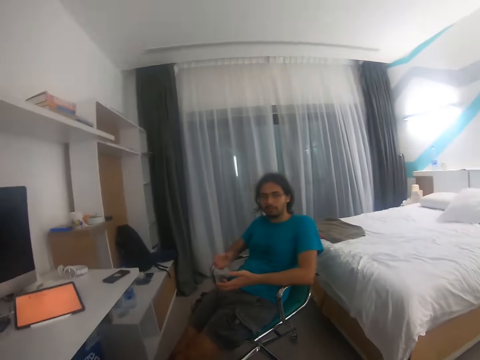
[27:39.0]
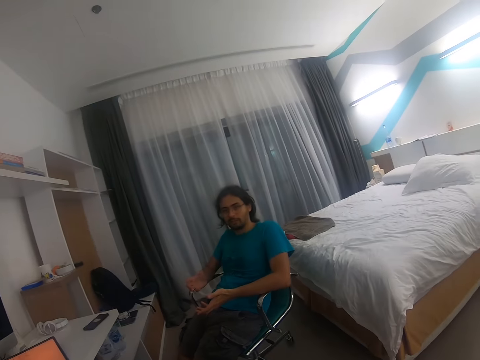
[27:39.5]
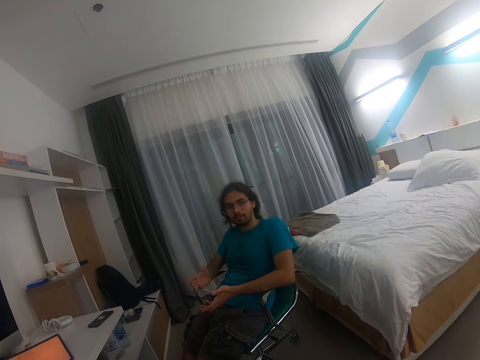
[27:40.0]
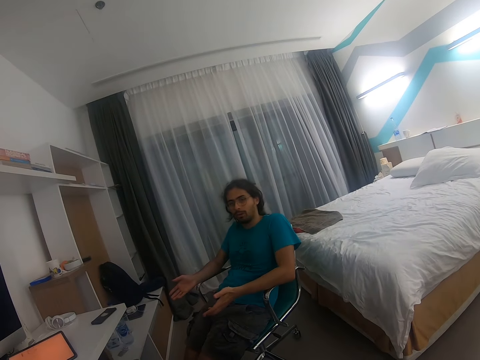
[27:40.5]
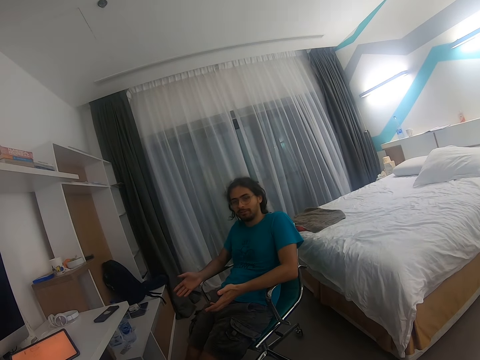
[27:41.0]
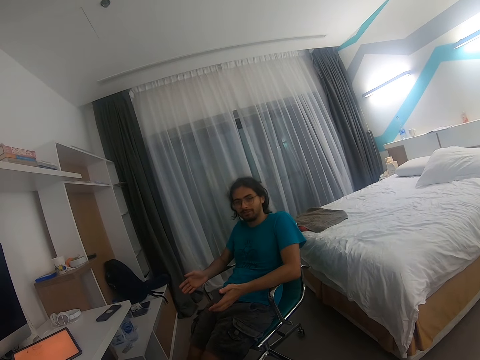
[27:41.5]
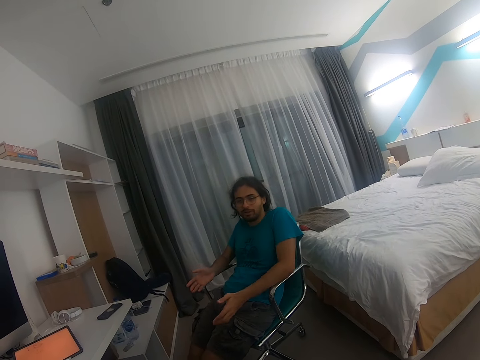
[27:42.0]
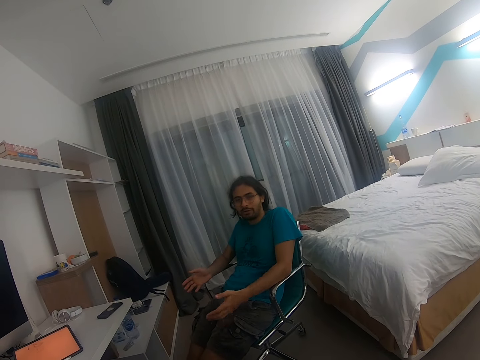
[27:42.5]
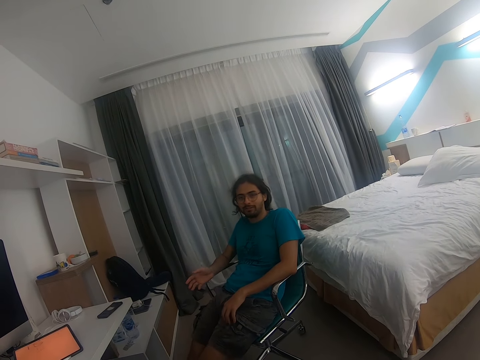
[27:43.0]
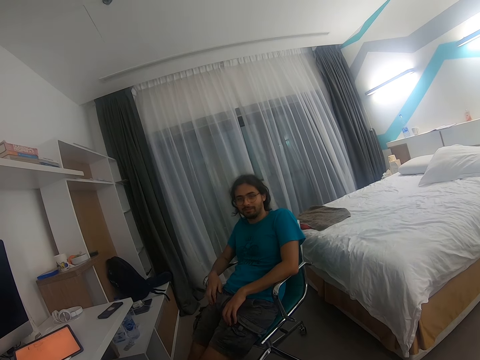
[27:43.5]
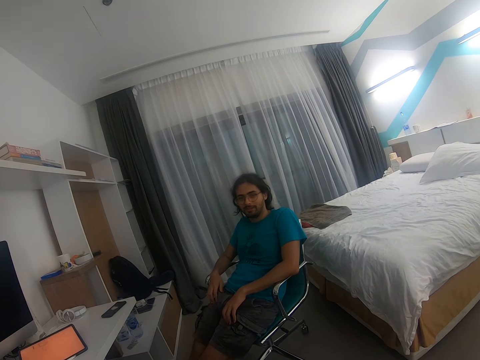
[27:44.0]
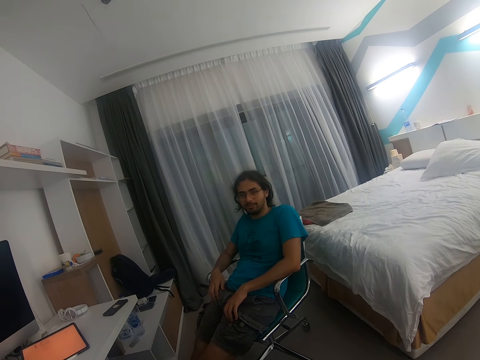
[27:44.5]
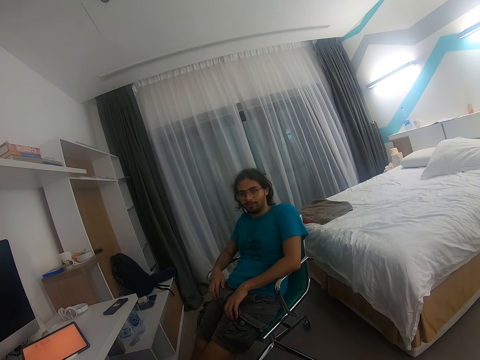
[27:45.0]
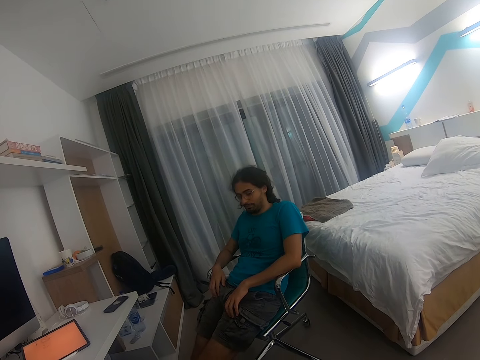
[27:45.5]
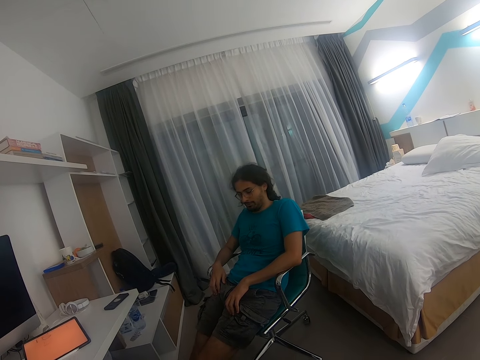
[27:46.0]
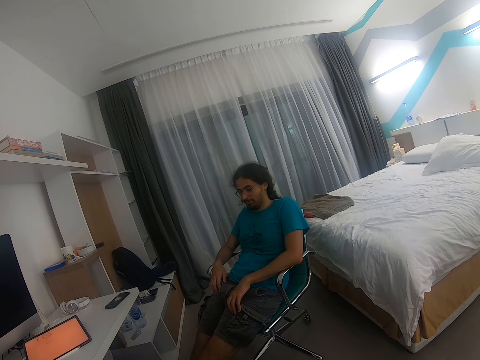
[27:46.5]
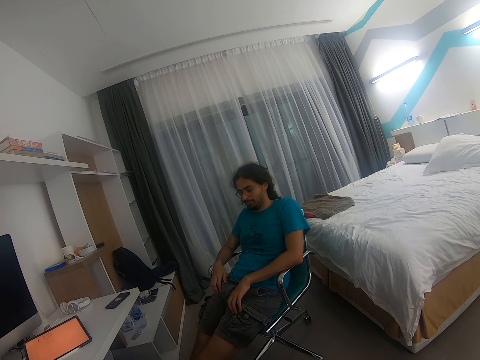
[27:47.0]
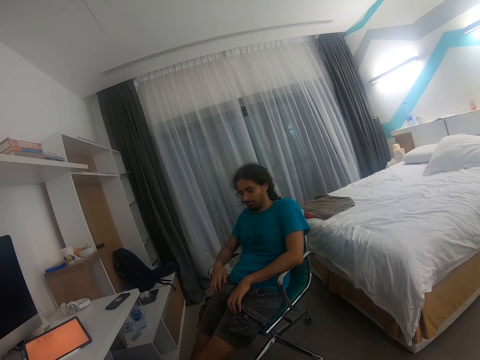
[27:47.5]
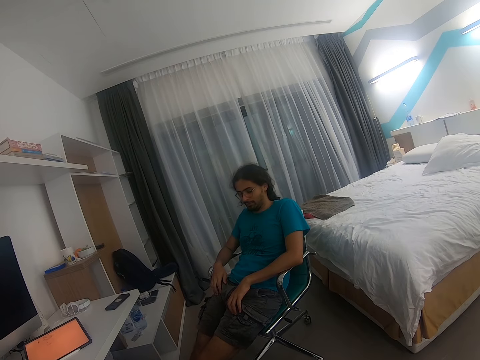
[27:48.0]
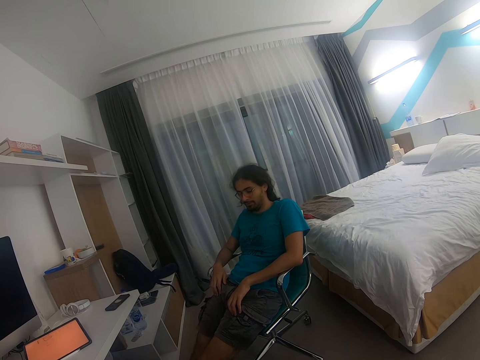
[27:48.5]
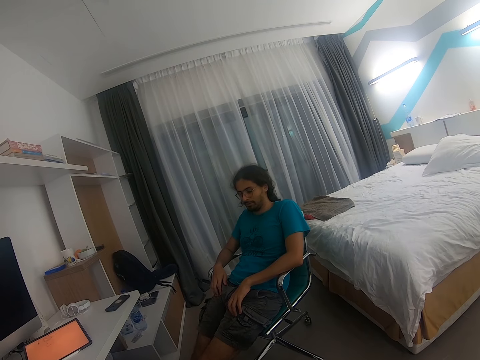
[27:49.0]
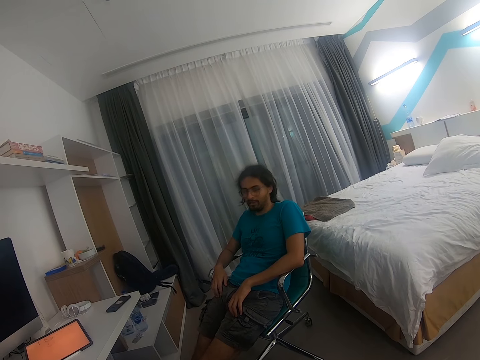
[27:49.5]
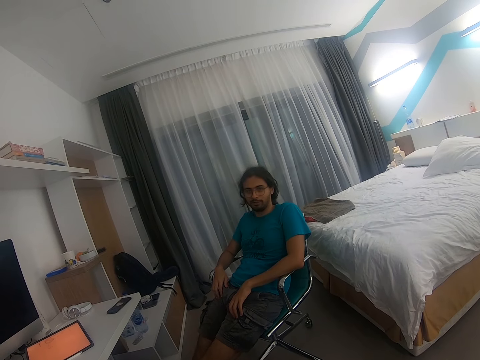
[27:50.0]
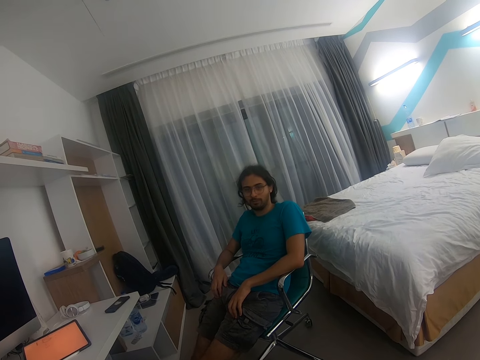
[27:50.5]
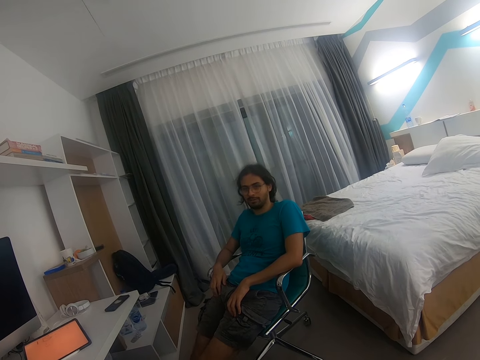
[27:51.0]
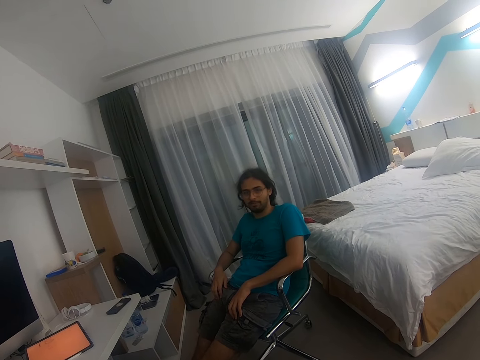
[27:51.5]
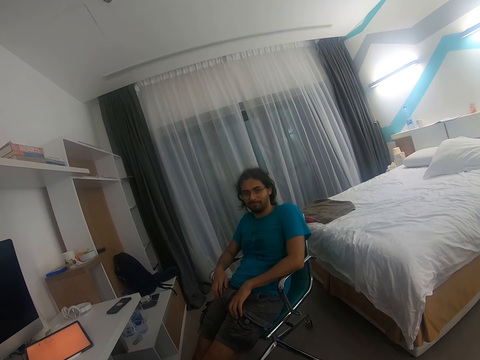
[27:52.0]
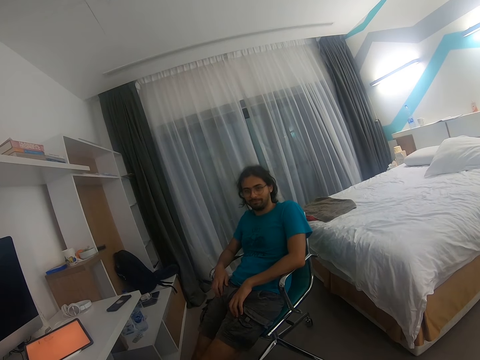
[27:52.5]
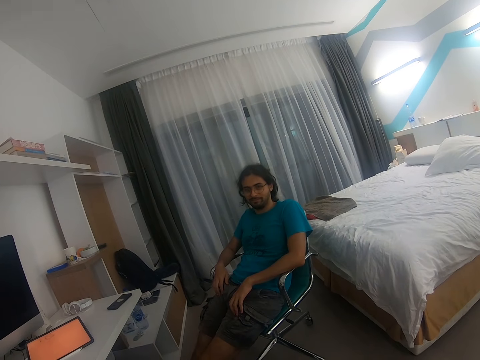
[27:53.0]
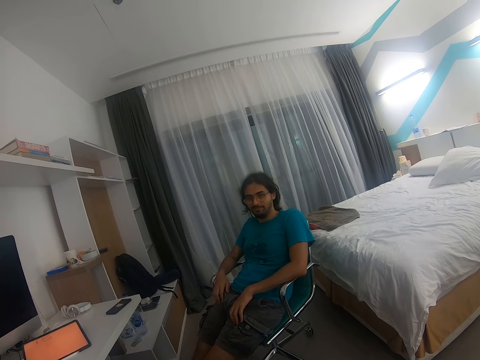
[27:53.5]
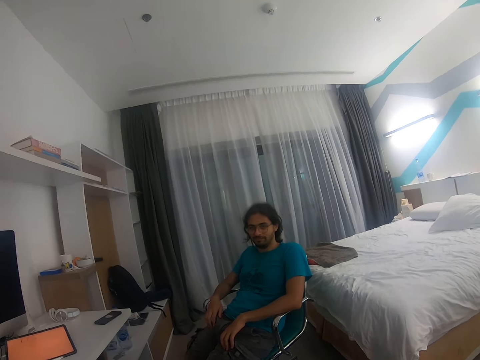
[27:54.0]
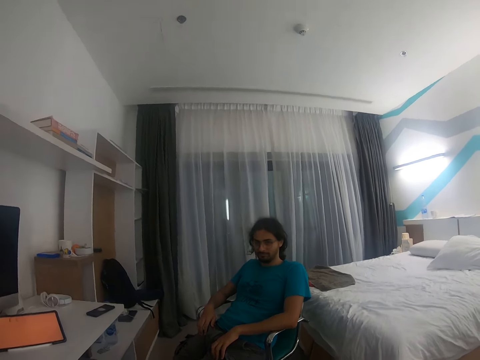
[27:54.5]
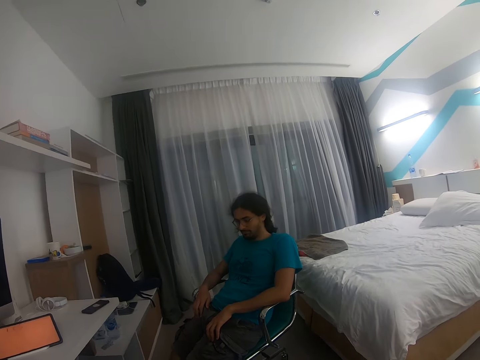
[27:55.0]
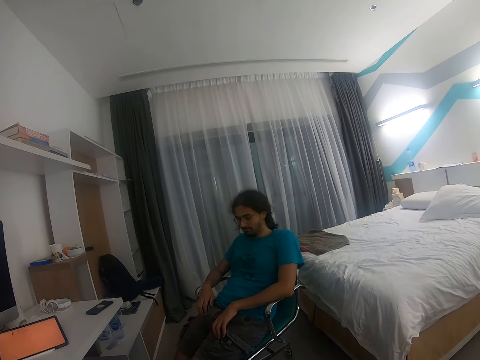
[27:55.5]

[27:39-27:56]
A man speaks to the camera wearer with his hands rested on his lap.

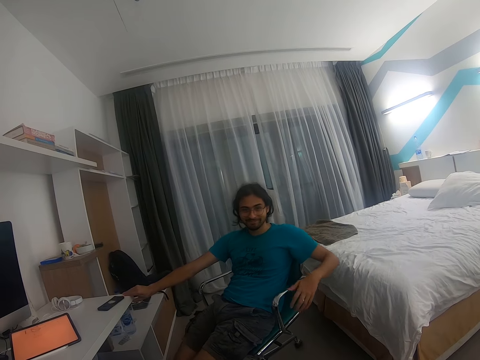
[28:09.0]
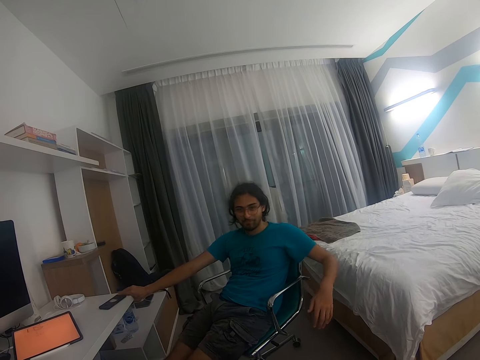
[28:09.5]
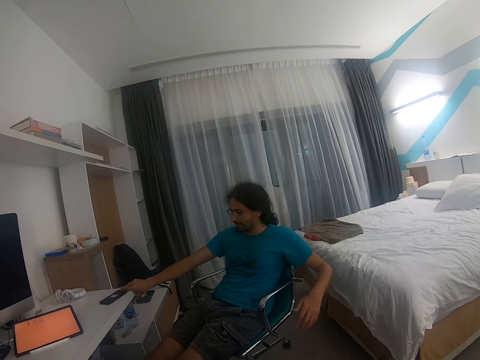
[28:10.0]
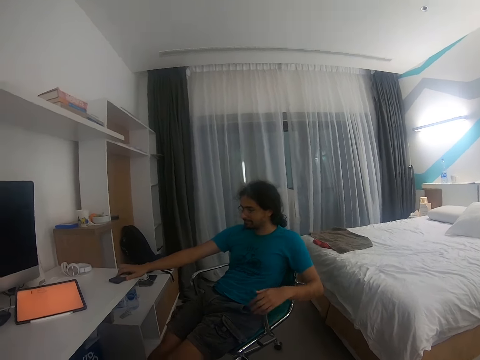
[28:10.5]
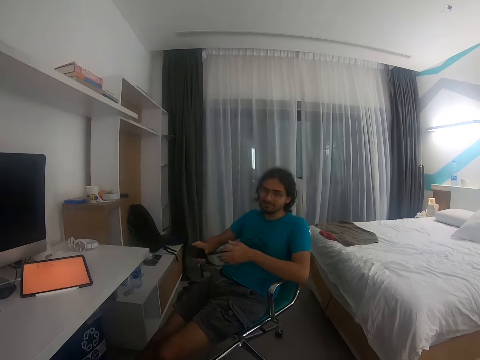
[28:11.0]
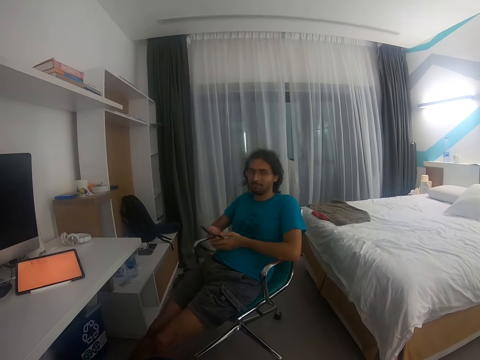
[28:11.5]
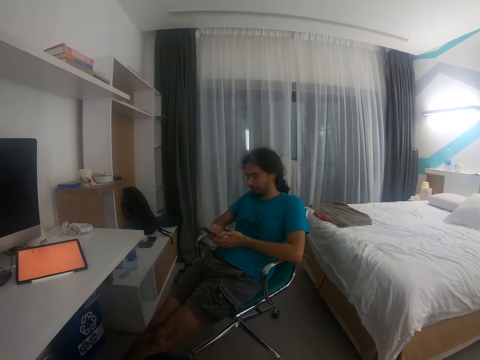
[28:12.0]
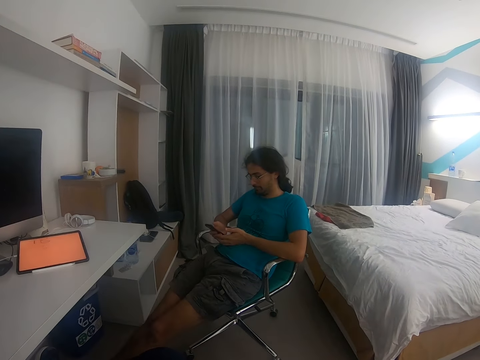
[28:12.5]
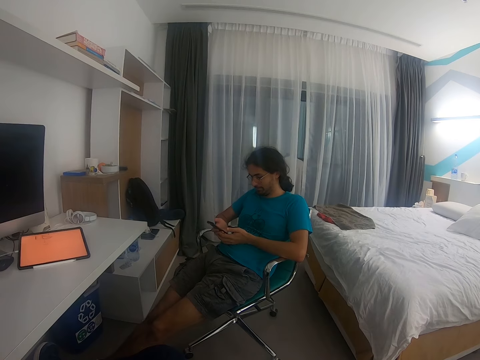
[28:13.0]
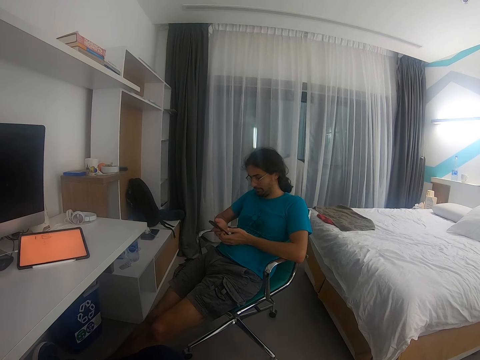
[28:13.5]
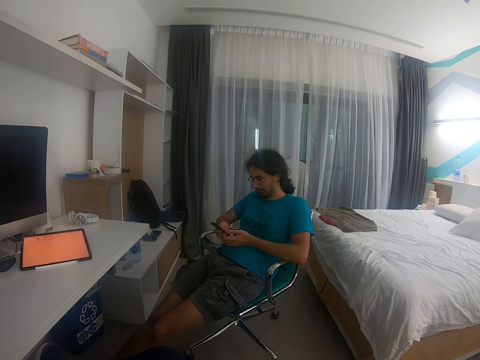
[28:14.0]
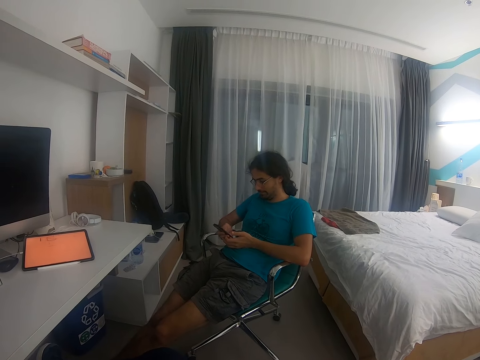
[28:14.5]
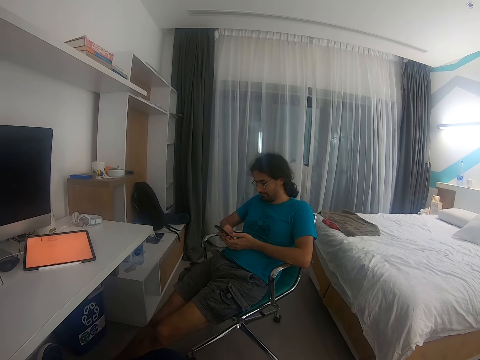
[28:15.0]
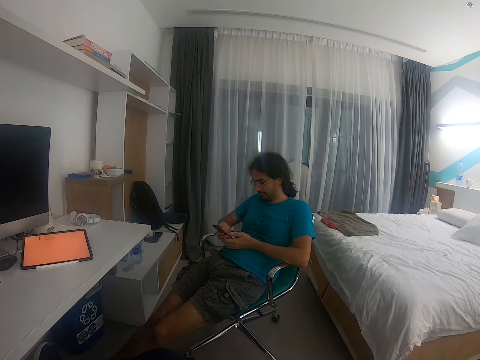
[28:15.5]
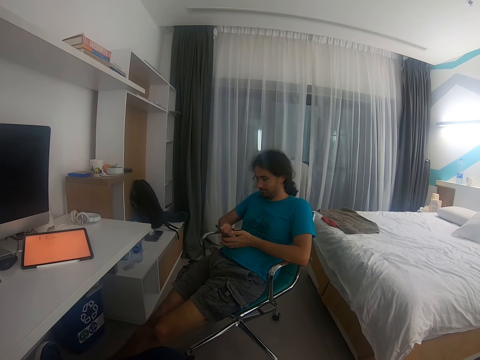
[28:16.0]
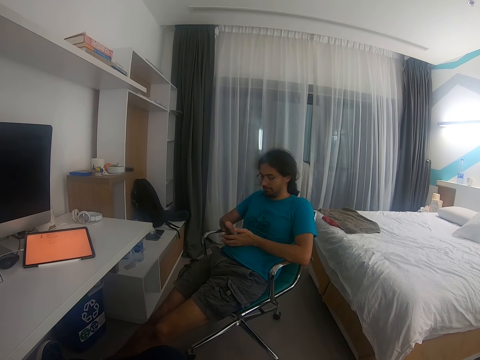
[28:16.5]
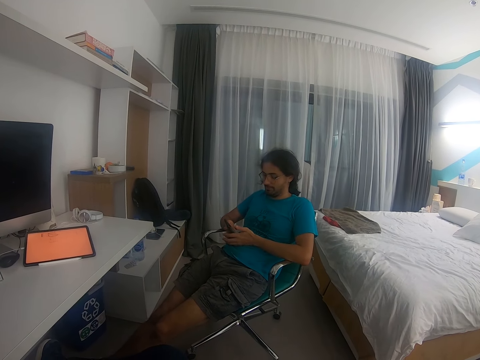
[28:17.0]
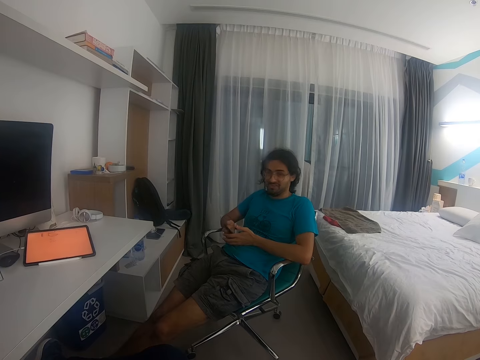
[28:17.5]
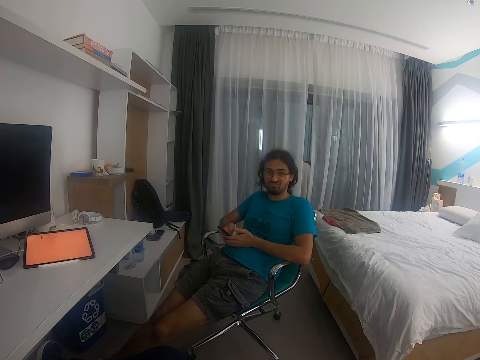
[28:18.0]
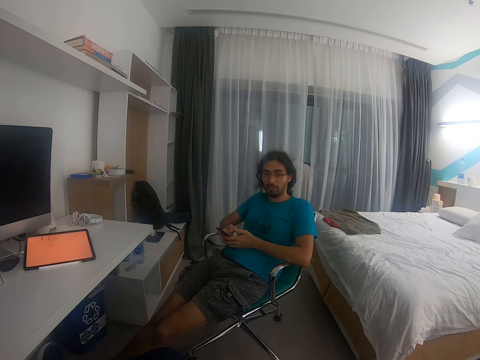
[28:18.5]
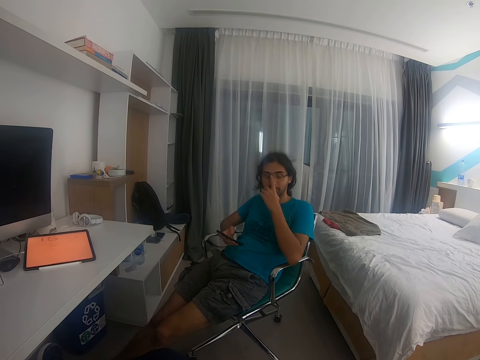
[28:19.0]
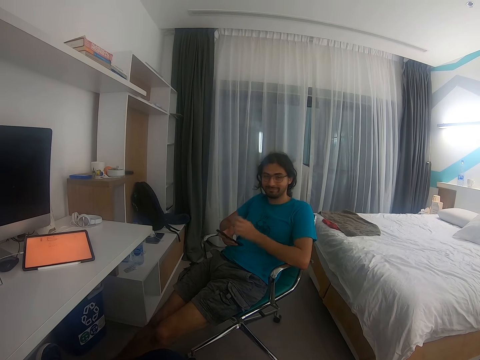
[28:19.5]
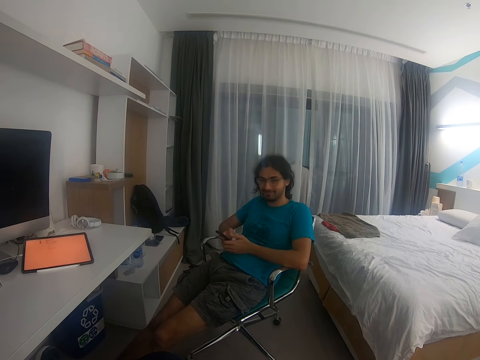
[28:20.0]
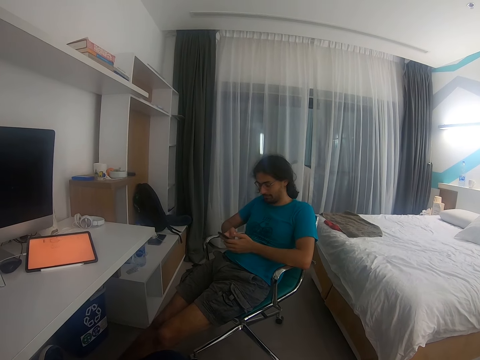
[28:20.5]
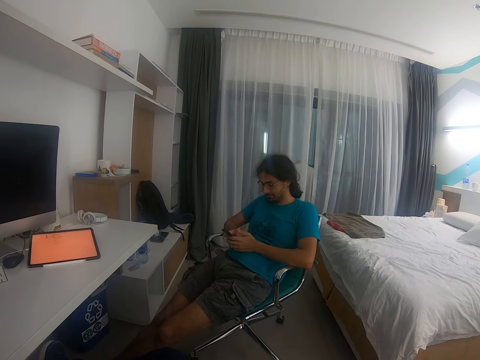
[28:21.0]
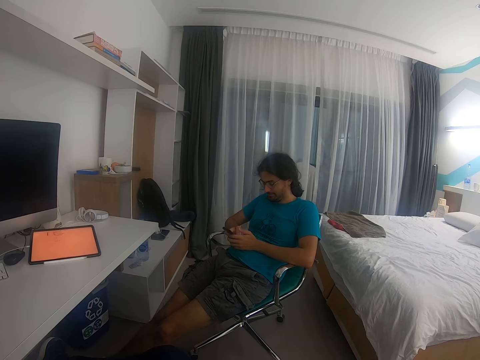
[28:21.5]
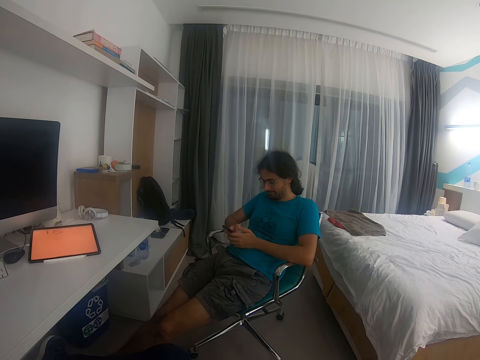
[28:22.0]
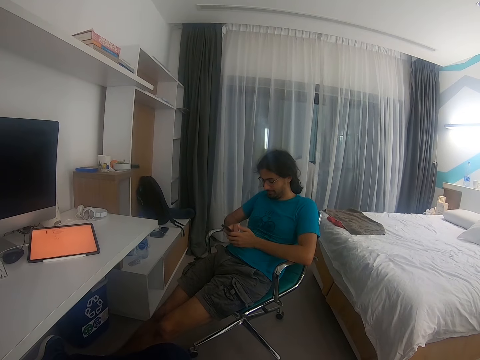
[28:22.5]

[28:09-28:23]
A man picks up his phone from the table. He operates the phone. He adjusts his glasses.
